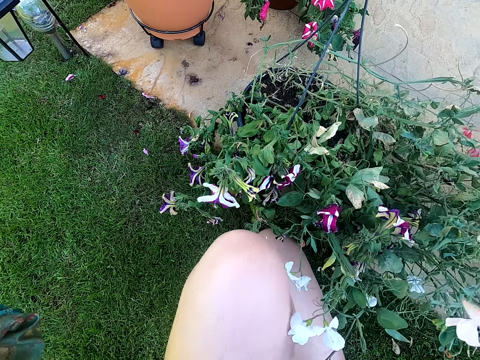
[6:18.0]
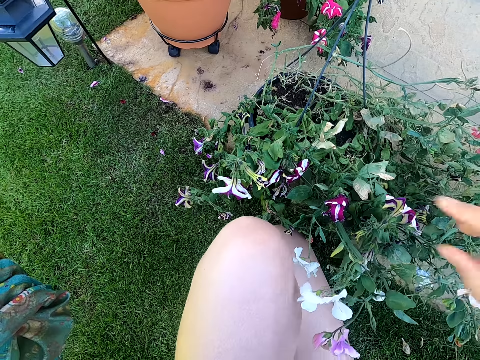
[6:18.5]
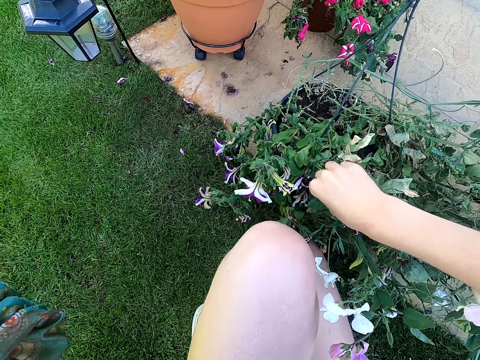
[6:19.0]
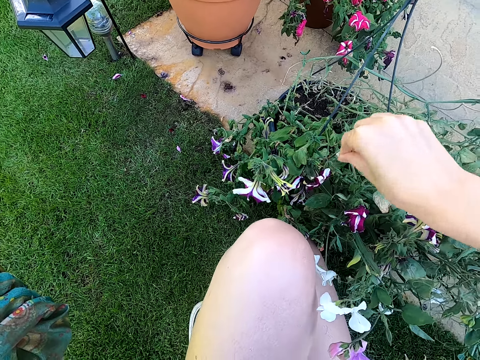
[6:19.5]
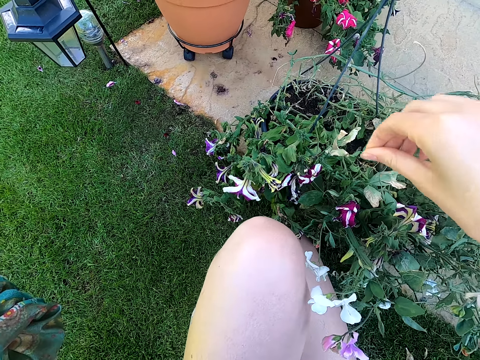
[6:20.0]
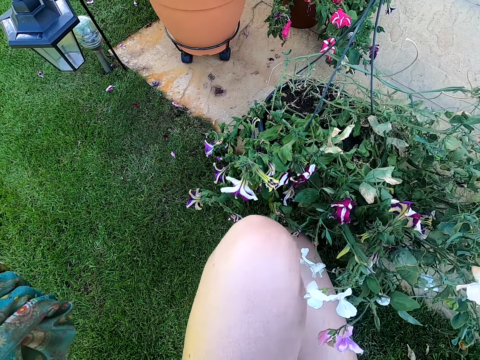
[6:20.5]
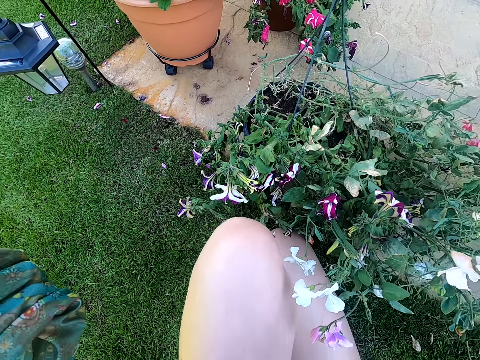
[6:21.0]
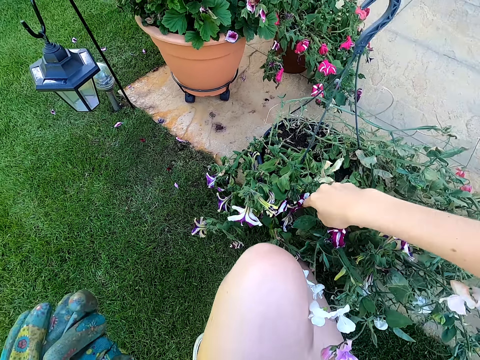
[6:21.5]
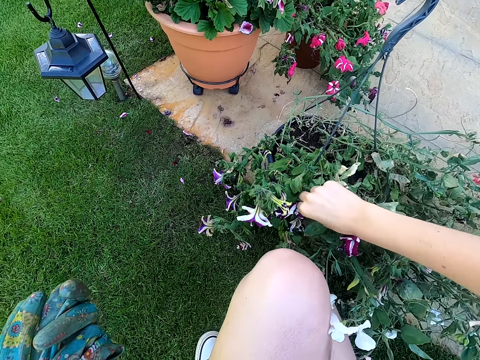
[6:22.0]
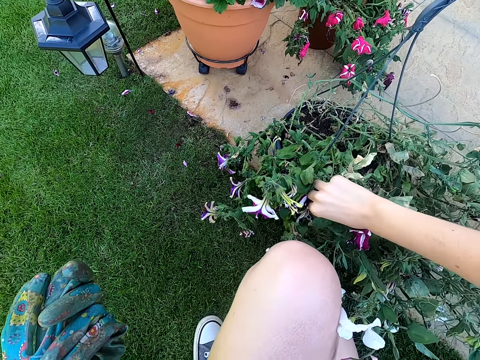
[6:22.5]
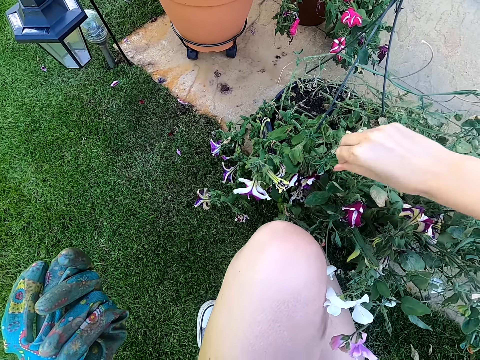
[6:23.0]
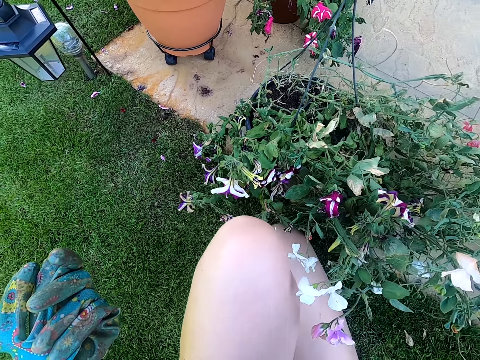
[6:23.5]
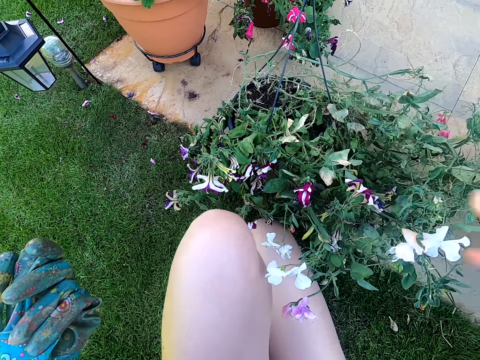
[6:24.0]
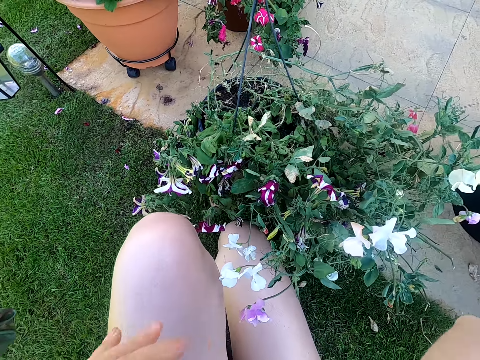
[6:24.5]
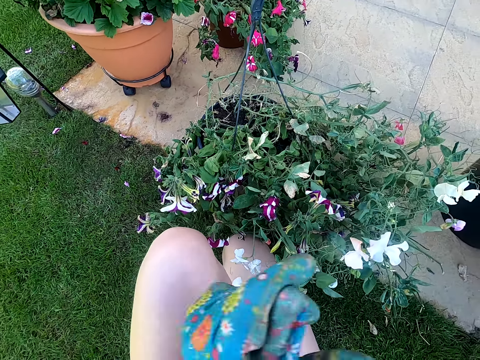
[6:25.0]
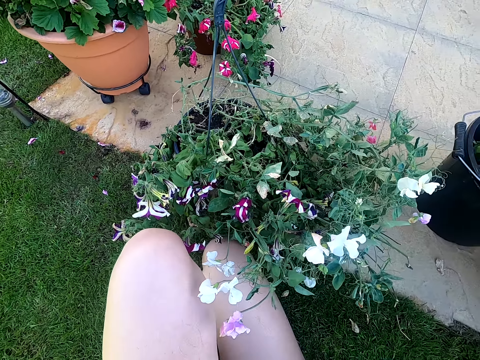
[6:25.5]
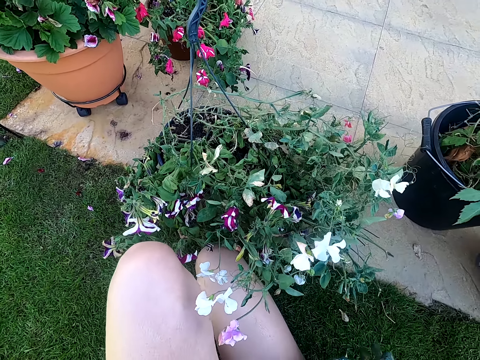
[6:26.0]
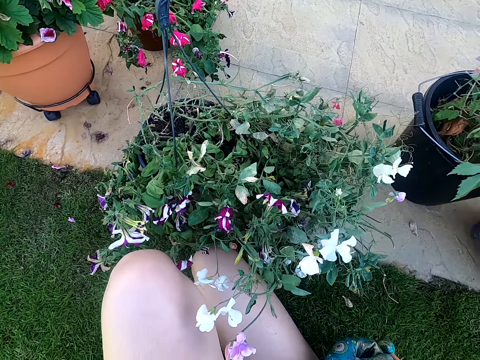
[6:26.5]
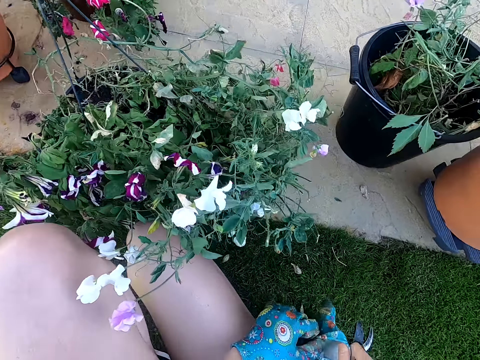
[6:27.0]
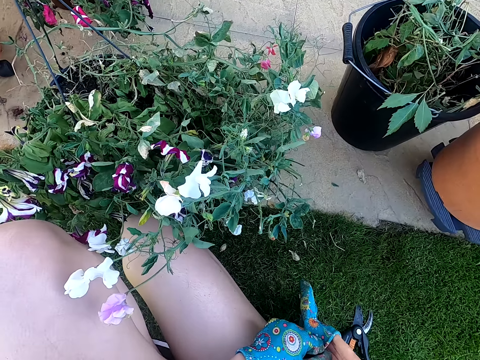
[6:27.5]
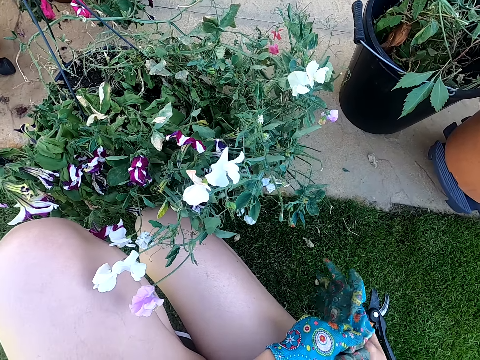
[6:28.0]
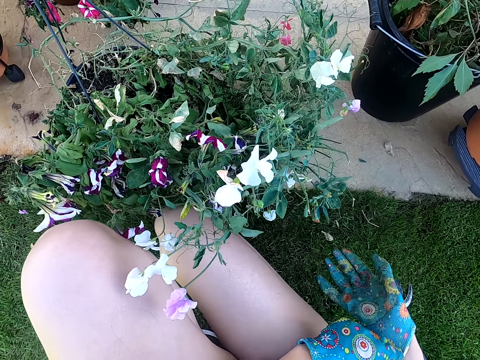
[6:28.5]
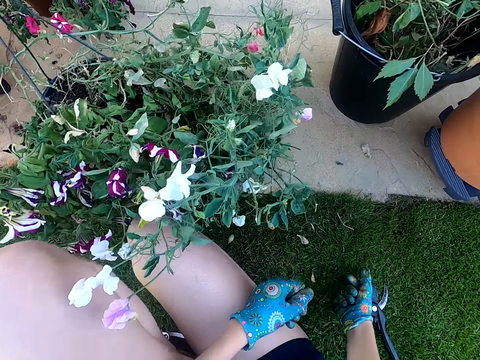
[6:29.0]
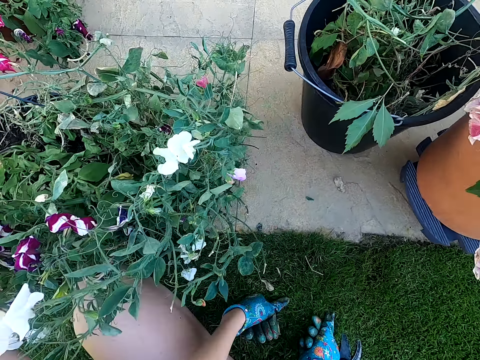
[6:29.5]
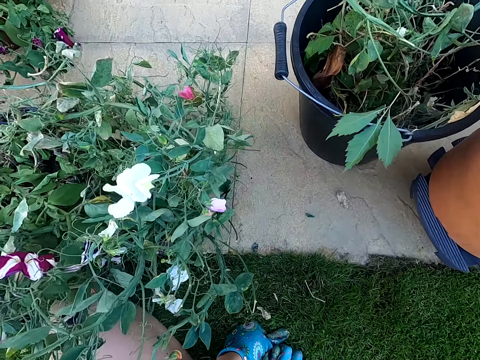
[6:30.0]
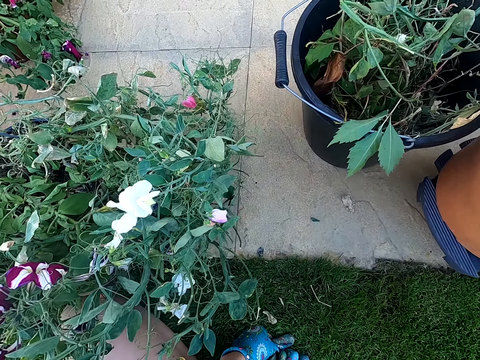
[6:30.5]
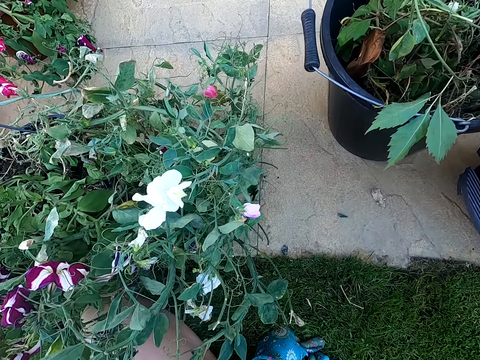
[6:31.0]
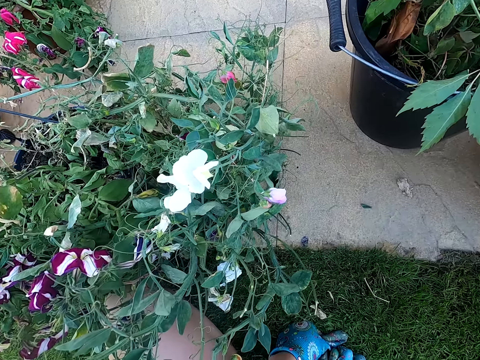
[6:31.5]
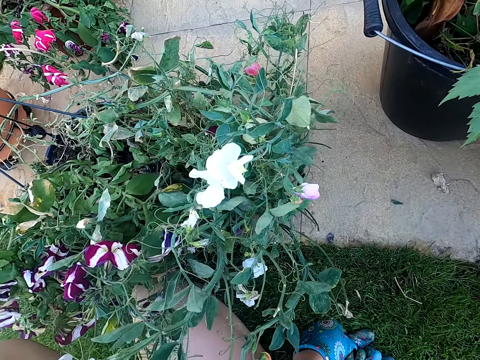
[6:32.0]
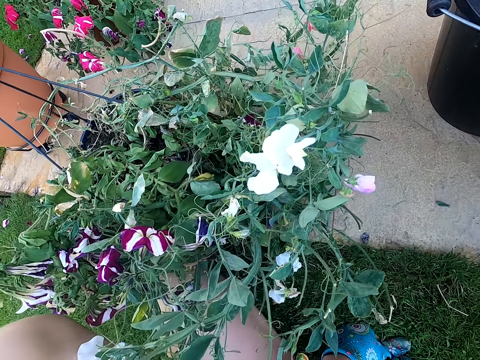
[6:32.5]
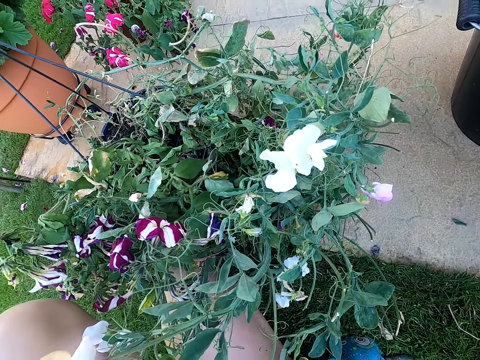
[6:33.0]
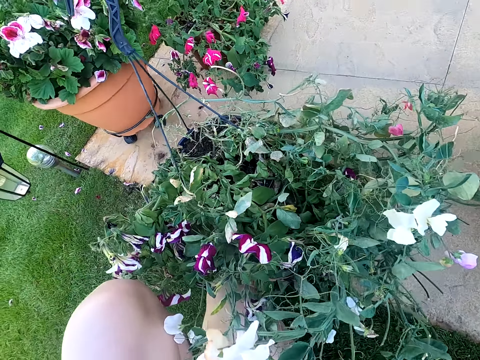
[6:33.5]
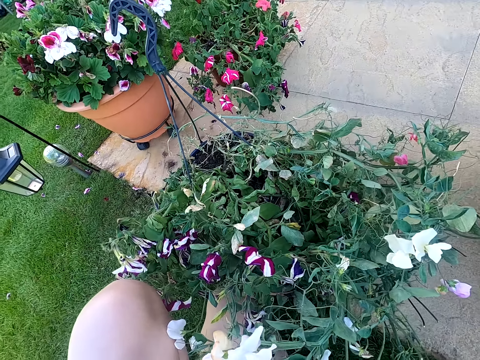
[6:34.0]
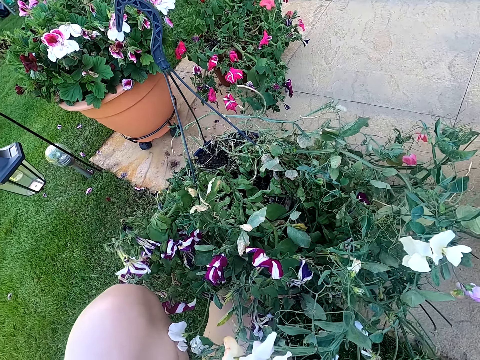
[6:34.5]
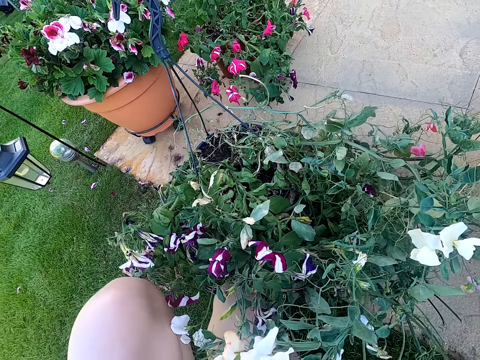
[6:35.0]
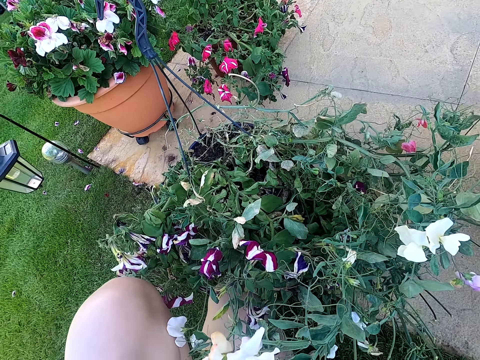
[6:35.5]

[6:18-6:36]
The camera wearer plucks a stem from the plant. They remove something from the potted plant, move their right hand and look around the area. They put on a glove. They put their right hand on the grass, put their left hand on the grass and look at the potted plant. They look around the area again.

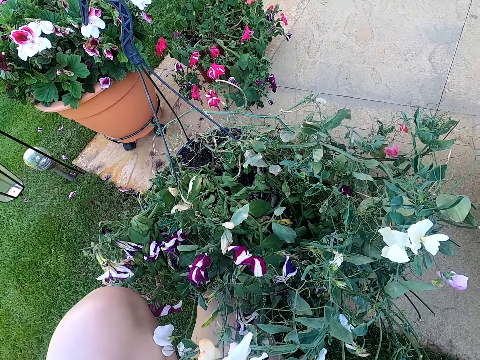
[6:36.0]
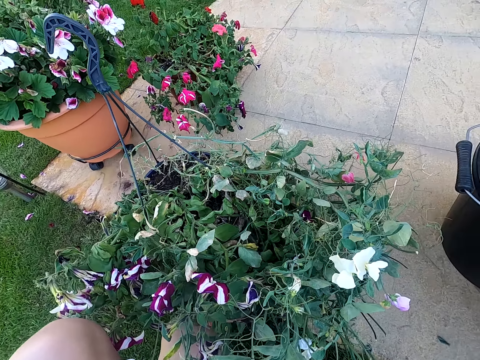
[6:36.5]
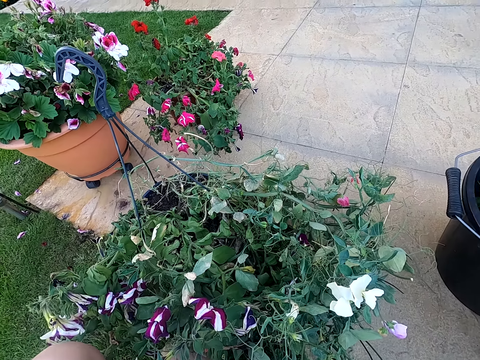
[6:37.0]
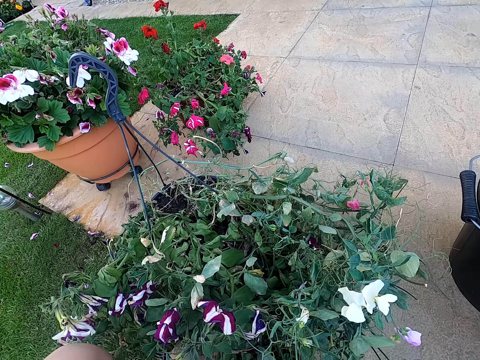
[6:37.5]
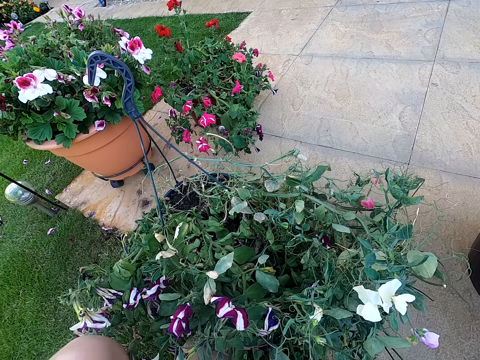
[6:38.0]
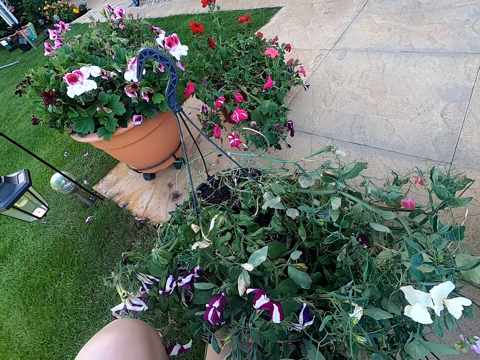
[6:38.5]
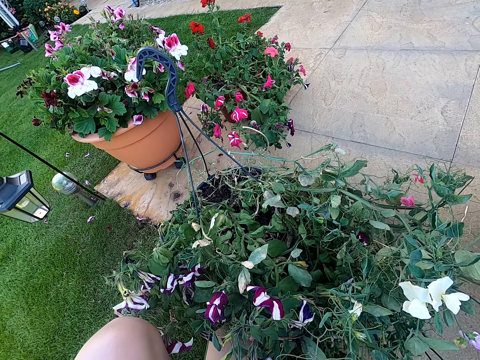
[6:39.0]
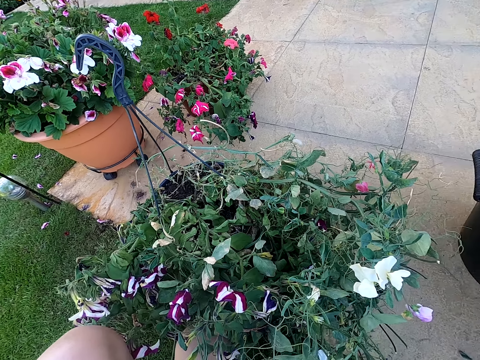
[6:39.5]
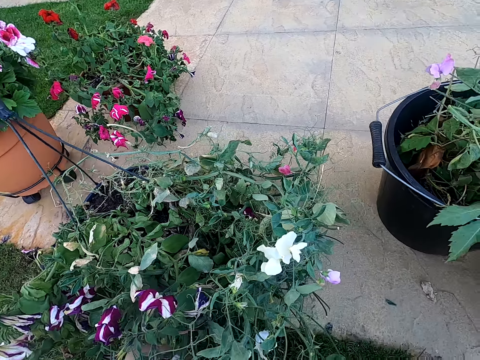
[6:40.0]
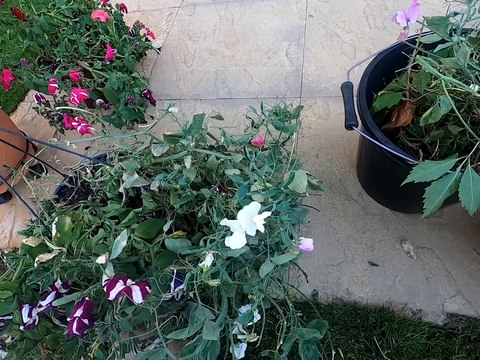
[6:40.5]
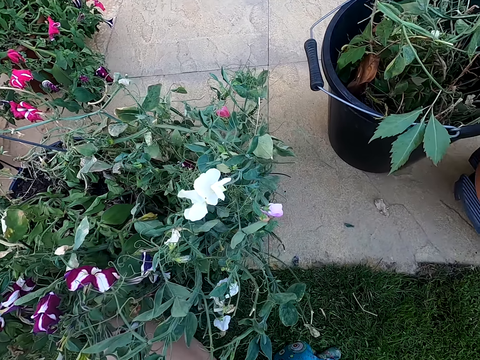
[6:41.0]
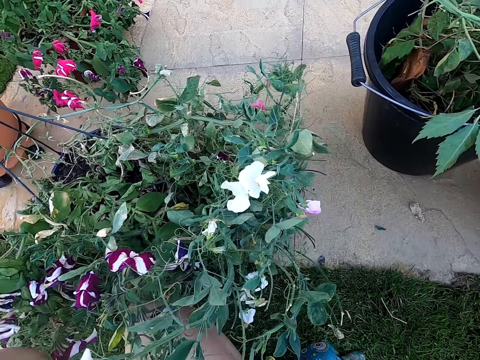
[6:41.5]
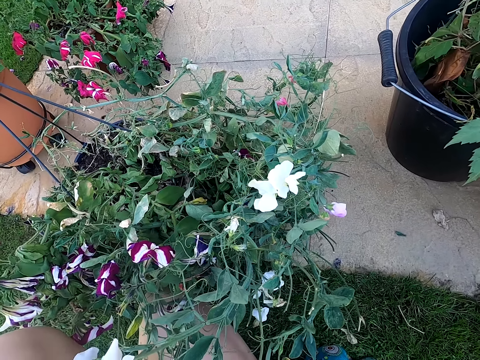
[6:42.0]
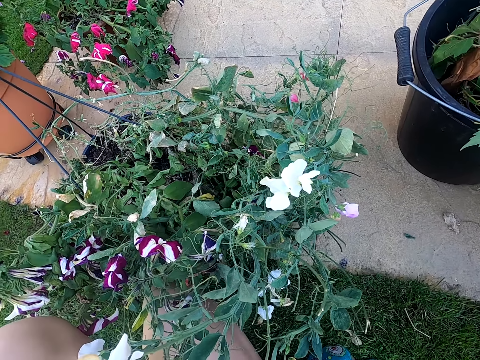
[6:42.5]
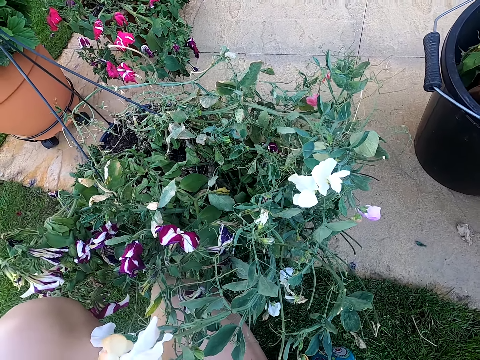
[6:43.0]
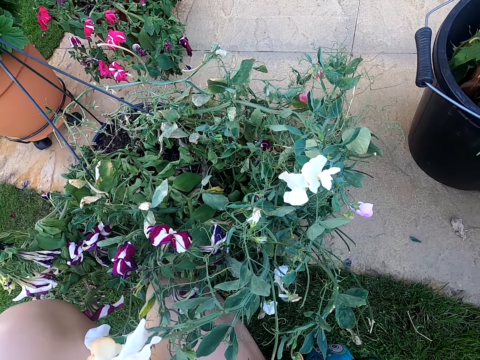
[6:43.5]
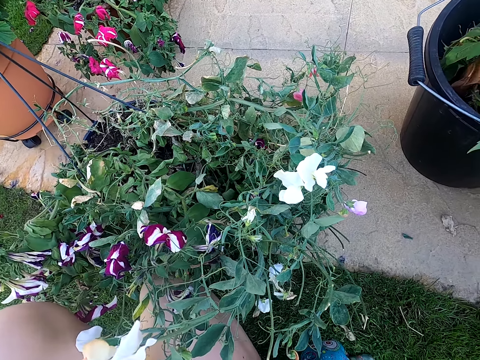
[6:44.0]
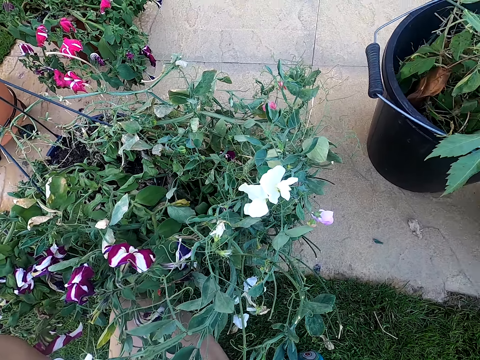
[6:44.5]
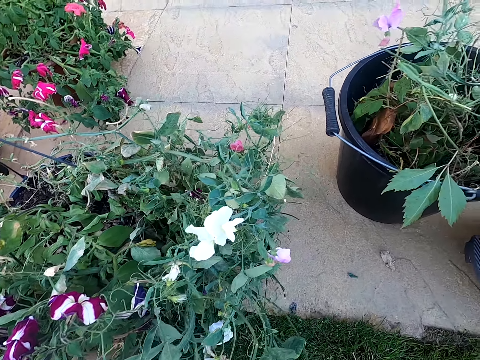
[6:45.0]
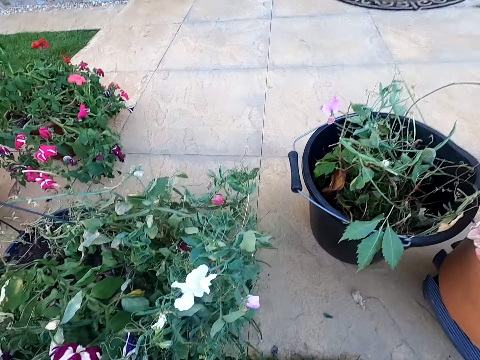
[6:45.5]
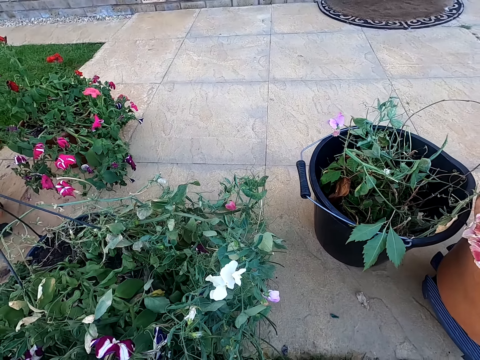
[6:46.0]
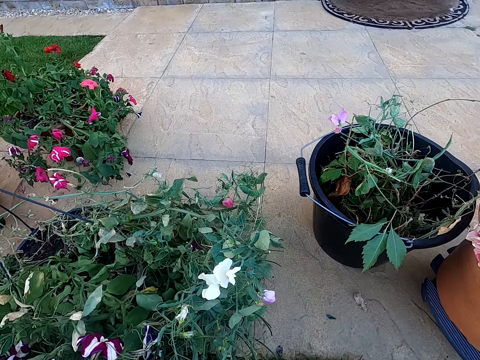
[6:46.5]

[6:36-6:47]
The camera wearer converses with a woman.
